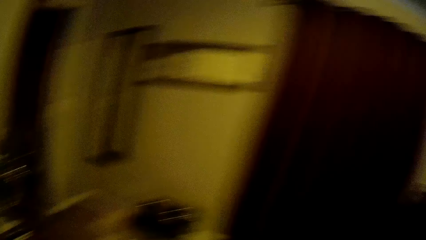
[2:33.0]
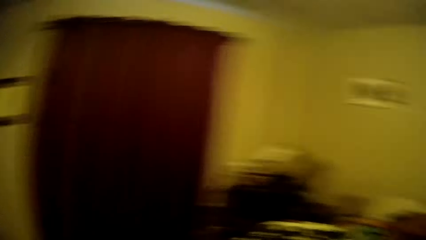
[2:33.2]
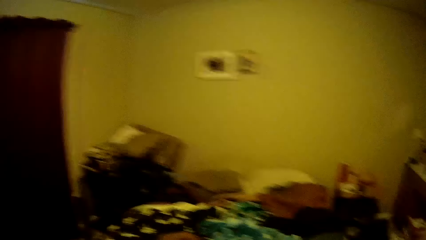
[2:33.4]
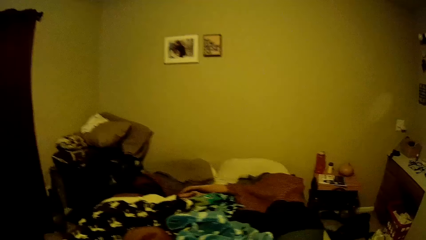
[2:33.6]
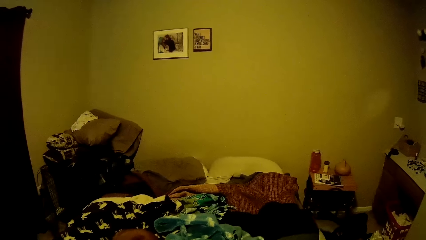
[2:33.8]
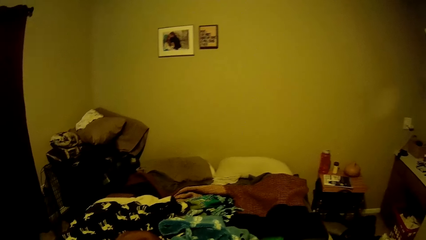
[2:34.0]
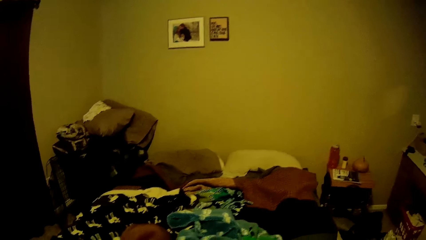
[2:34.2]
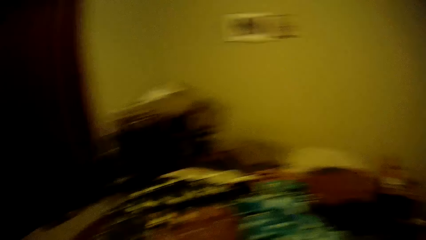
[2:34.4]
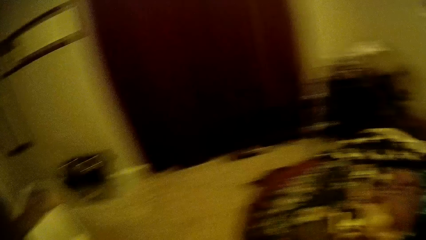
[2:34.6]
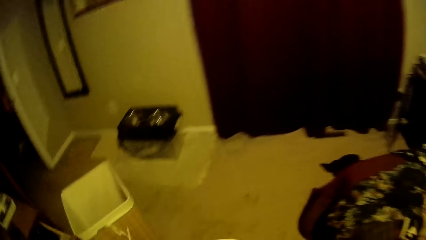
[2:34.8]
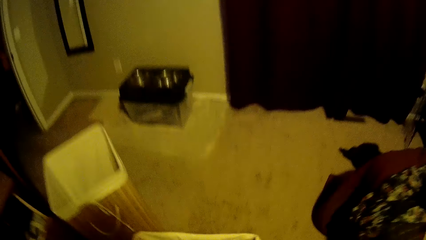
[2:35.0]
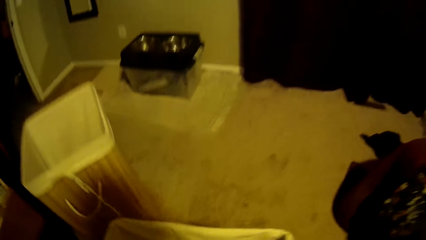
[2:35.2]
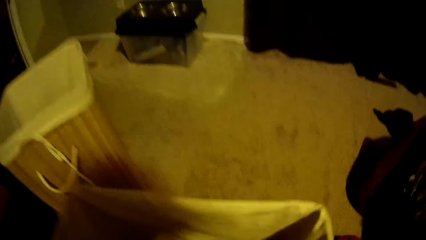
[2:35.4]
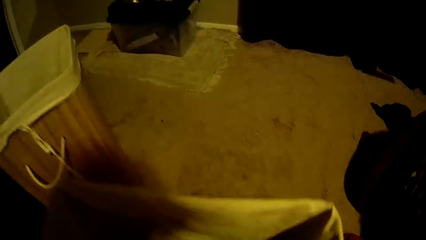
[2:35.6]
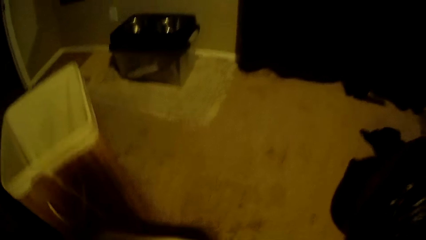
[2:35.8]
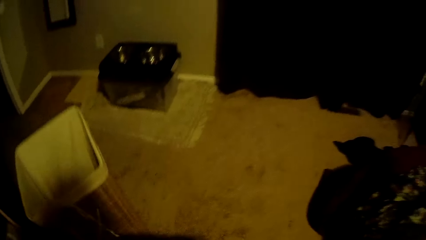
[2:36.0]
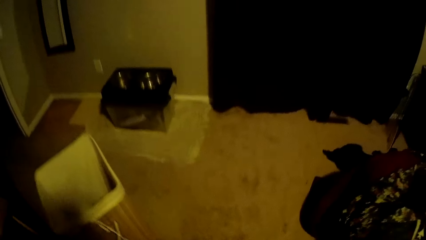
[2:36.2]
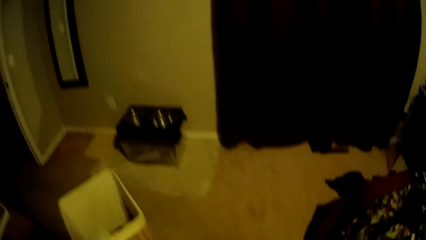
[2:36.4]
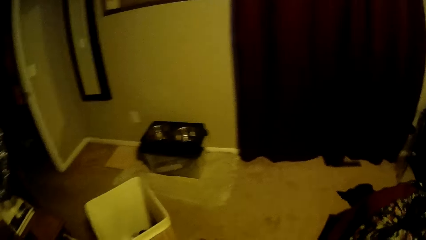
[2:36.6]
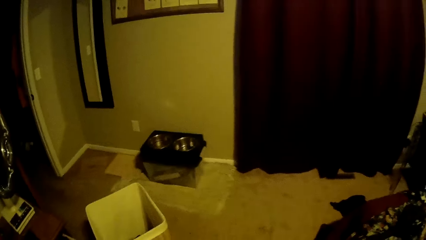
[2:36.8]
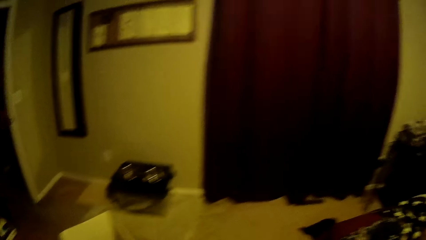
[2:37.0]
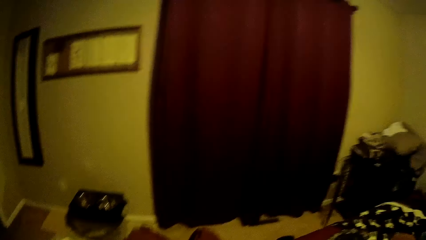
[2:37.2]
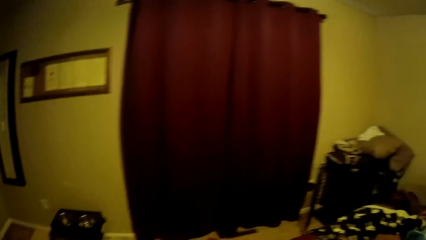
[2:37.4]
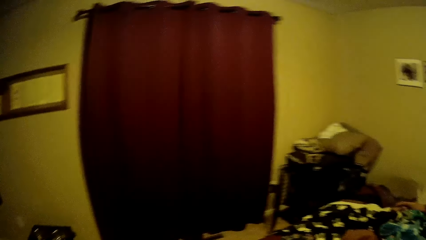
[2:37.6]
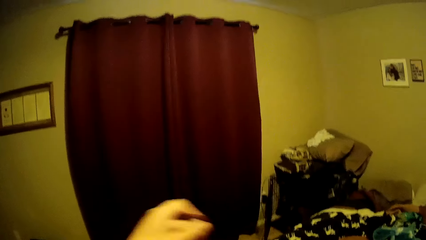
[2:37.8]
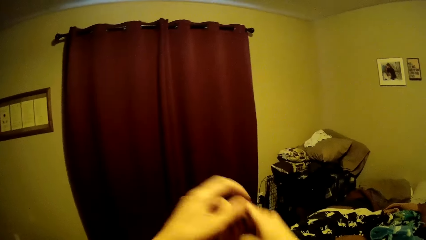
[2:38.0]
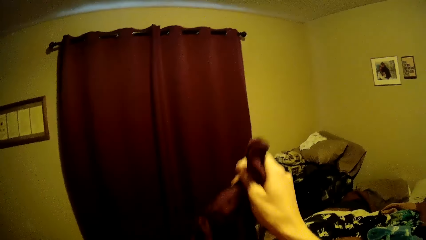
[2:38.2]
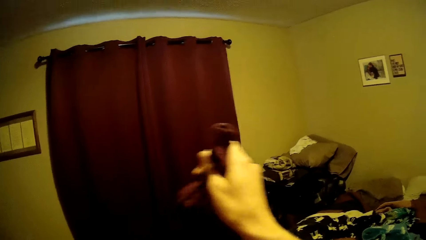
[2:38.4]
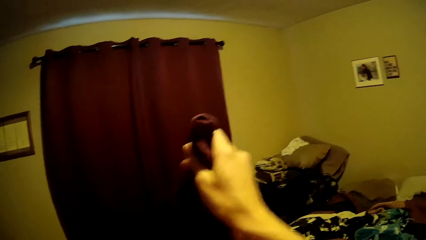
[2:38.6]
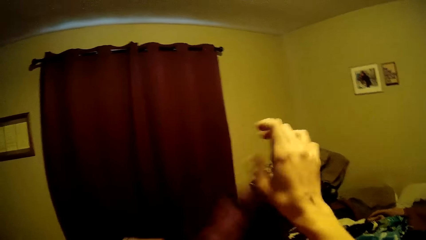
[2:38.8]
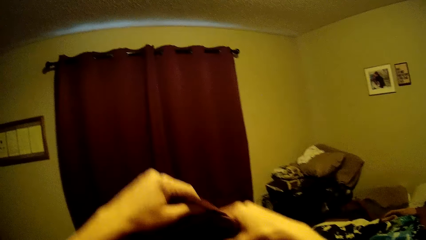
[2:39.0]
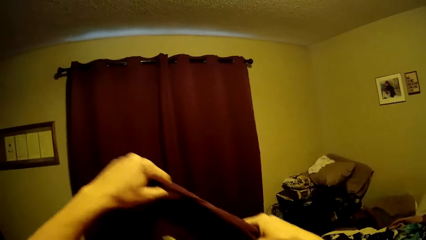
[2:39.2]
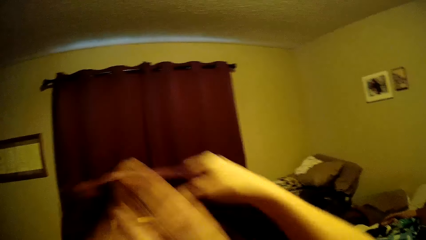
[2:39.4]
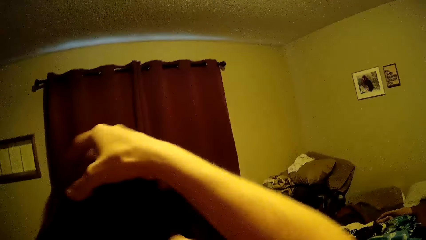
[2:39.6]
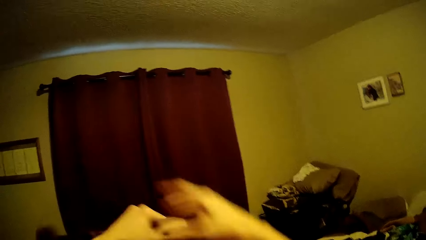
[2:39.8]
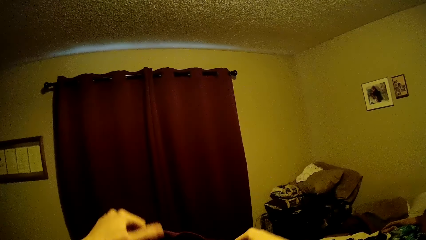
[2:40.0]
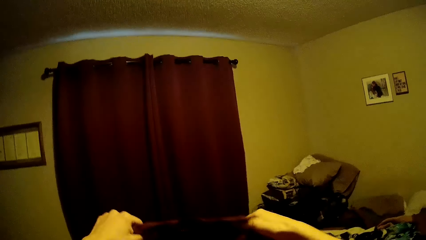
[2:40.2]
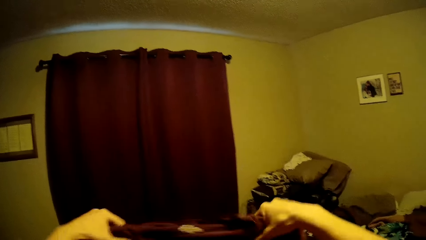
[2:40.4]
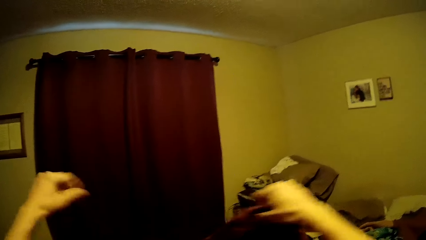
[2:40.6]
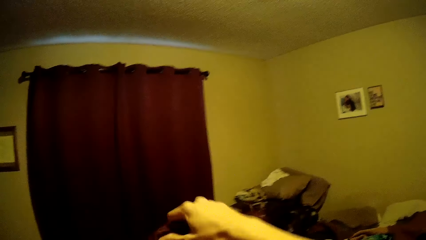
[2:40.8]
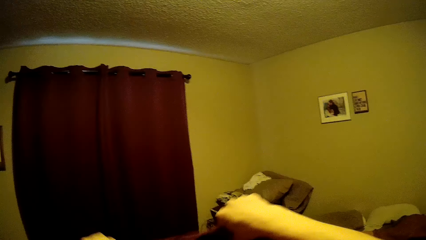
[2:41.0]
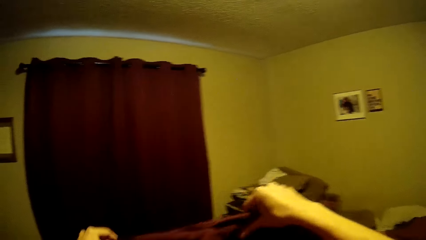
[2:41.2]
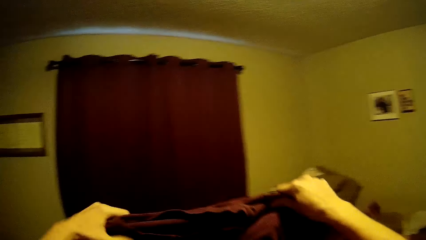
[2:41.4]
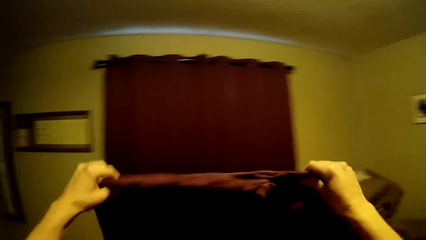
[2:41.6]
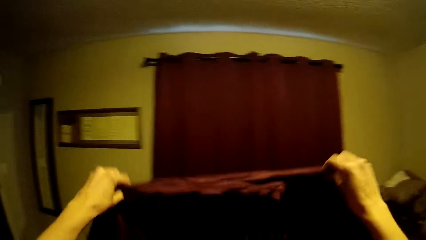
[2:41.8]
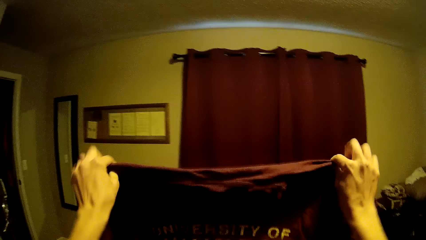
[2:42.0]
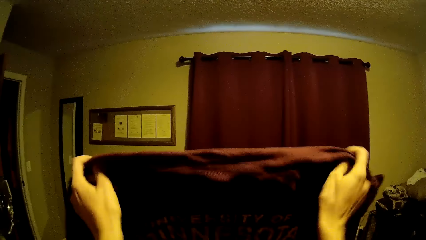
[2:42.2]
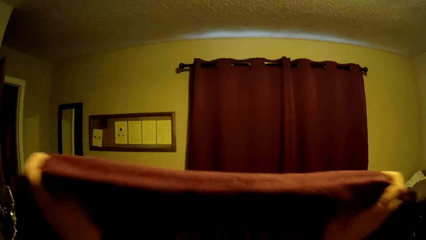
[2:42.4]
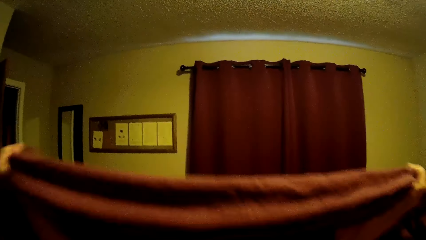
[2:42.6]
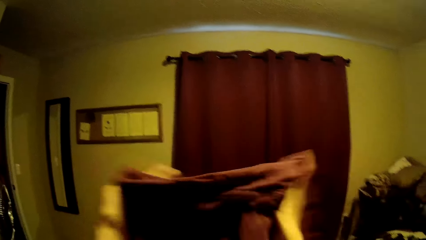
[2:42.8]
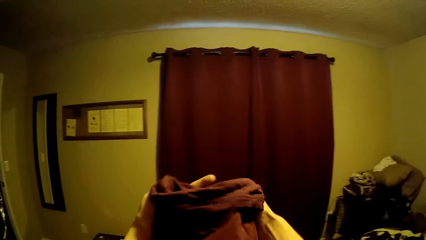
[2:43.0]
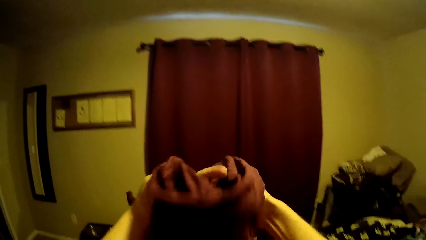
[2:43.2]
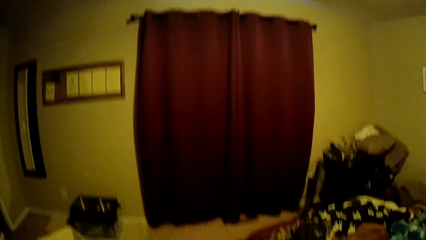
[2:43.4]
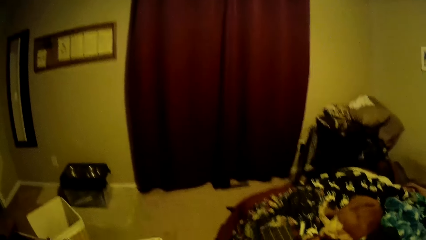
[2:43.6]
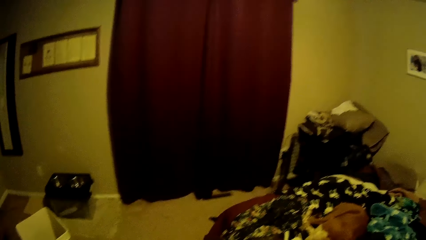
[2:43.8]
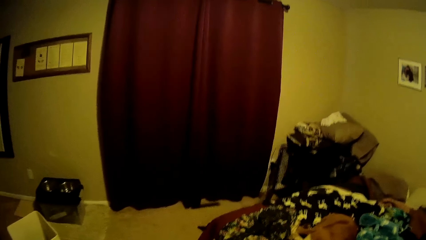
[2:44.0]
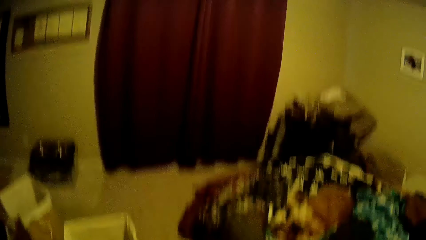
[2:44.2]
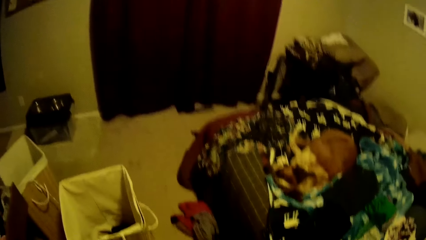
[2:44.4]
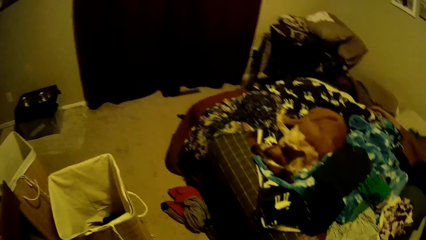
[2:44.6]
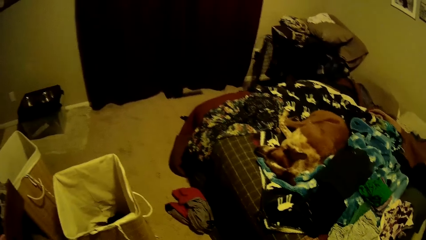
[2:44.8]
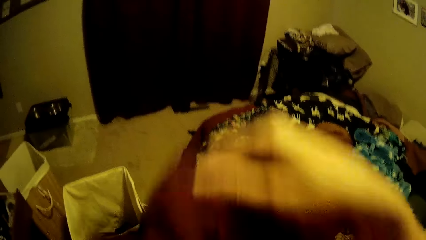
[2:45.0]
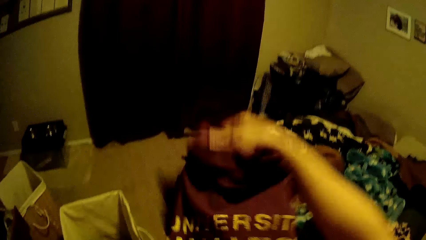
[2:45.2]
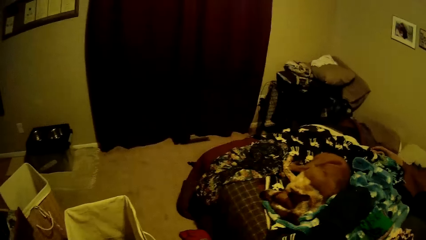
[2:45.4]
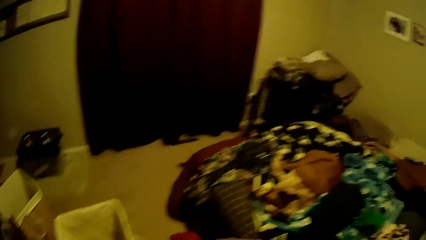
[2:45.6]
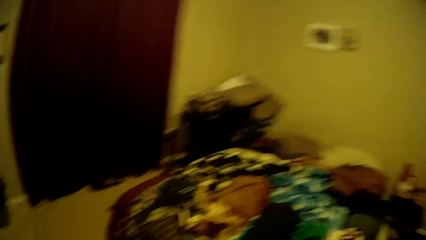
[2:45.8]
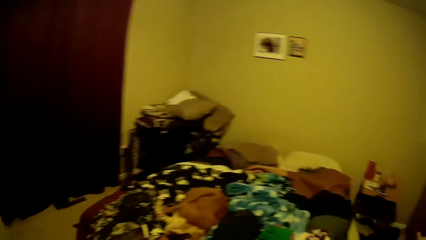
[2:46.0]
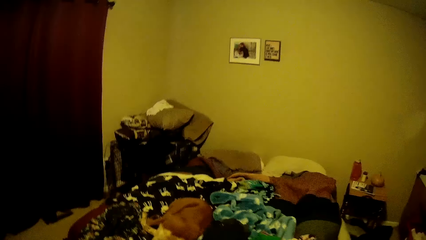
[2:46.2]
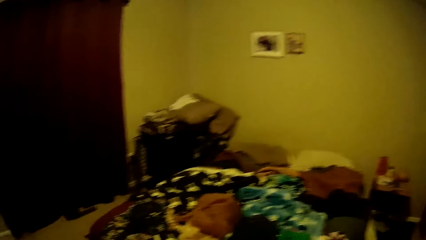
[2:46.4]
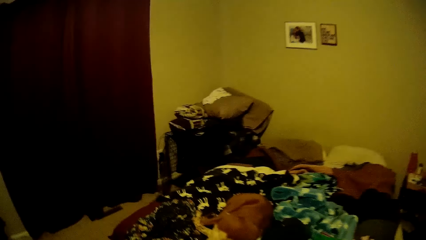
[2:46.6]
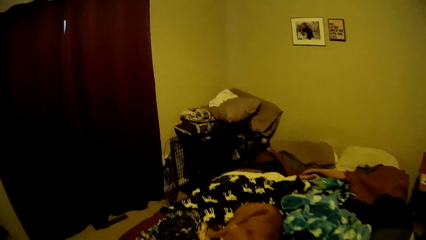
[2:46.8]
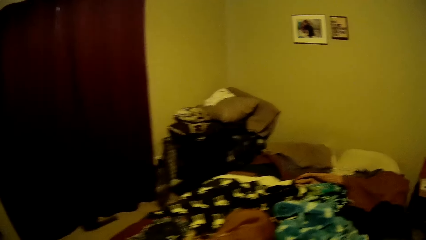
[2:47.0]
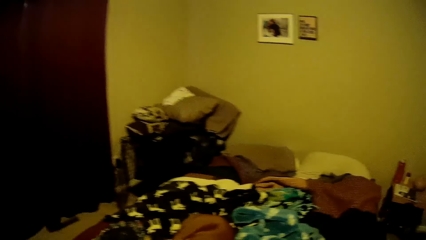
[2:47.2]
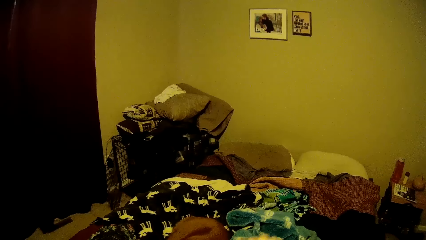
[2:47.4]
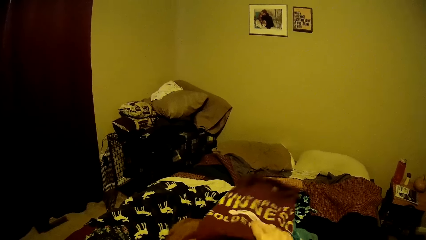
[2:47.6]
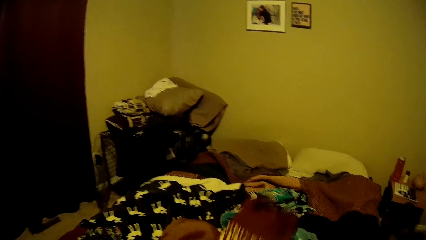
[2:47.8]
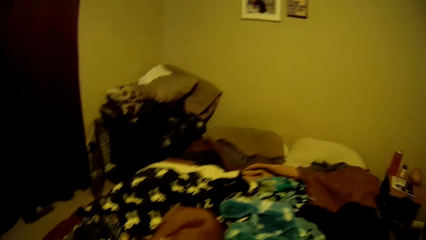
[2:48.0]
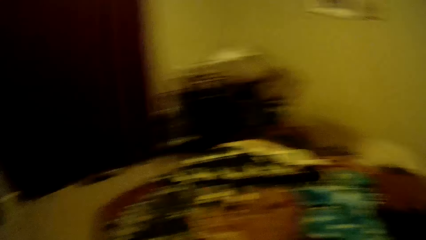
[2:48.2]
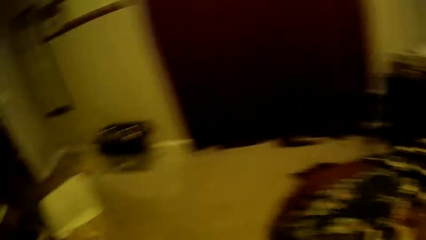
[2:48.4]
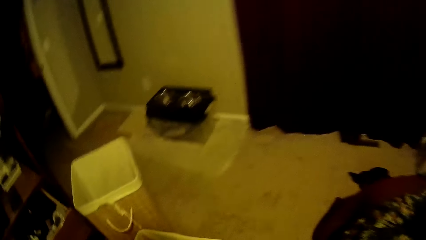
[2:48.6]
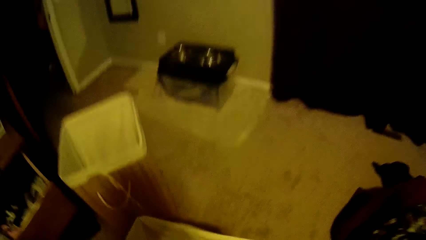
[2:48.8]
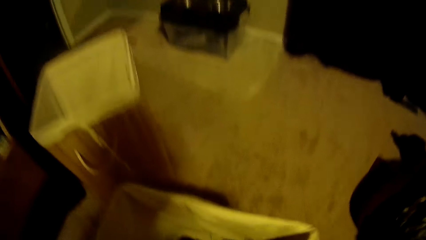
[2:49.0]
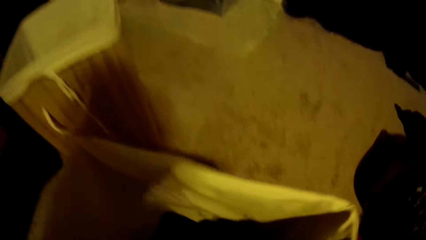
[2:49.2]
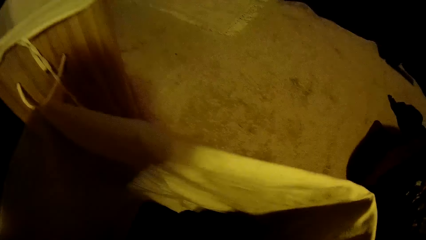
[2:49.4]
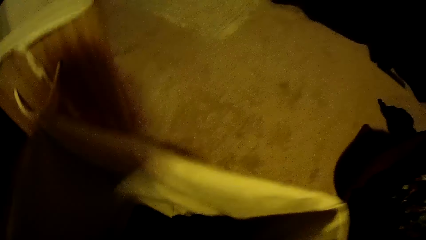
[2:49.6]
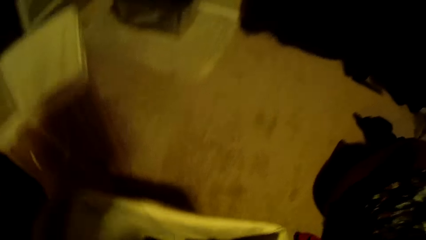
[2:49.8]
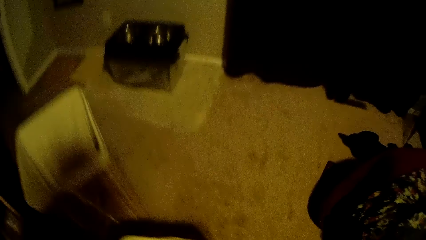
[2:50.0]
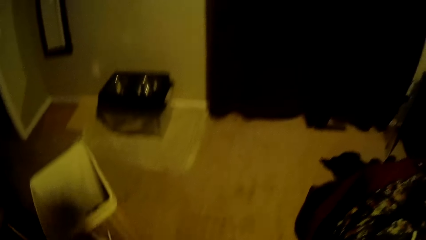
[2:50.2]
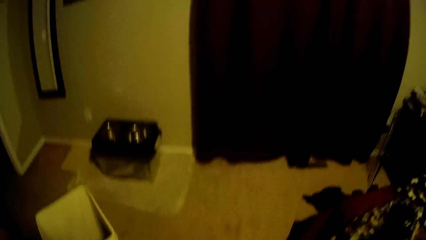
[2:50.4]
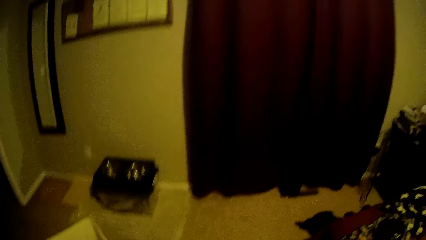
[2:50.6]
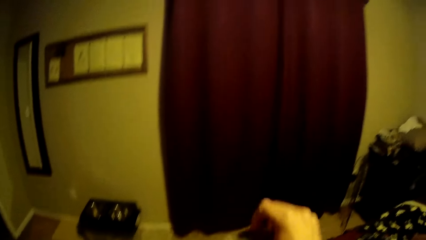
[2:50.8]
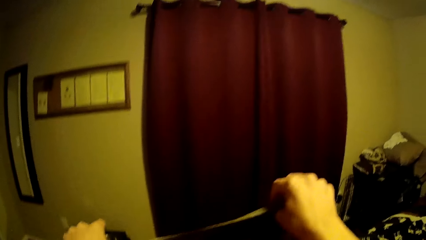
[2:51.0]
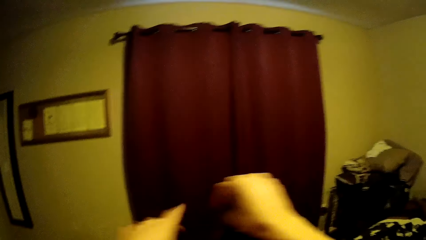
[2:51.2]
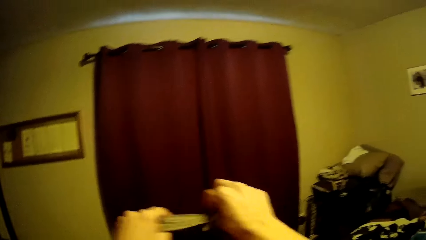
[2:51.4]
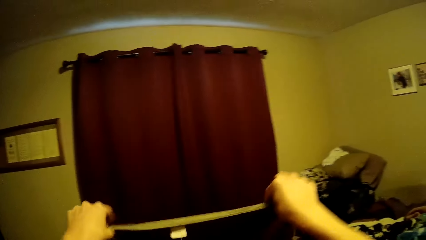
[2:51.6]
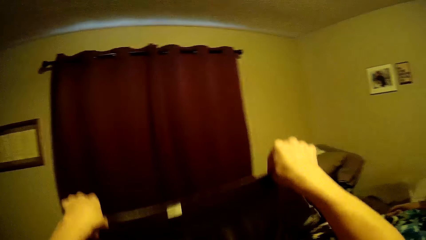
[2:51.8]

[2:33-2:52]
The camera wearer picks a maroon t-shirt. They turn the t-shirt around. They hold the t-shirt firmly. They fold the t-shirt and place it in the hamper. They drop the cloth on the bed. They pick another cloth from the laundry basket.
